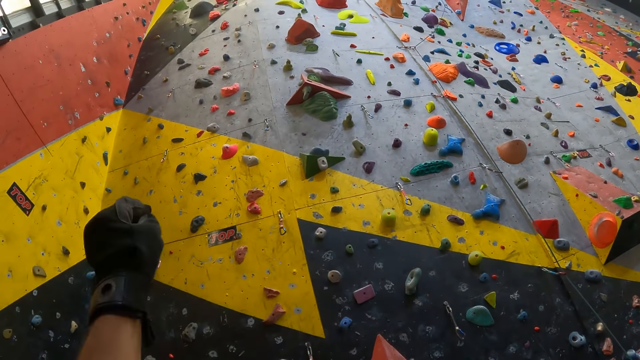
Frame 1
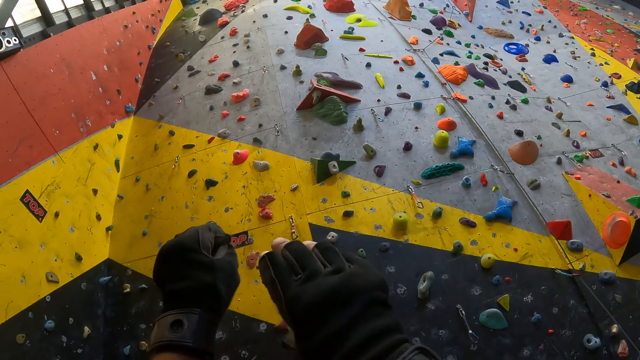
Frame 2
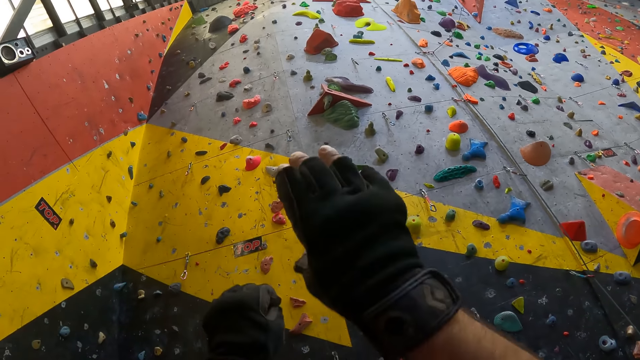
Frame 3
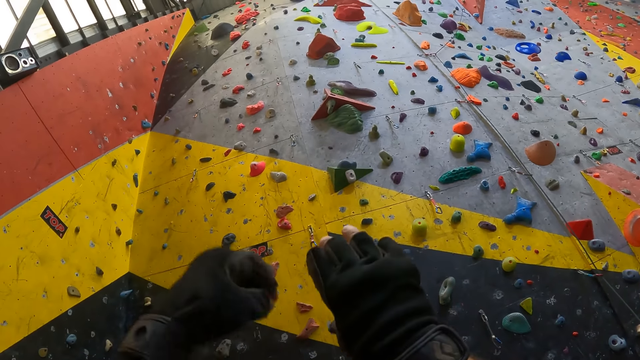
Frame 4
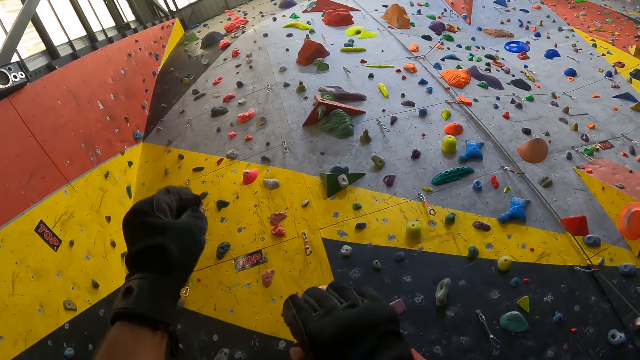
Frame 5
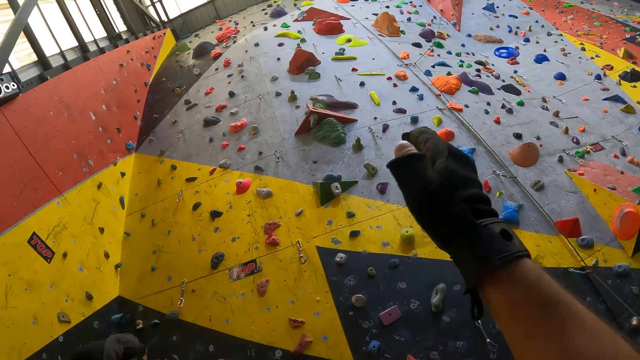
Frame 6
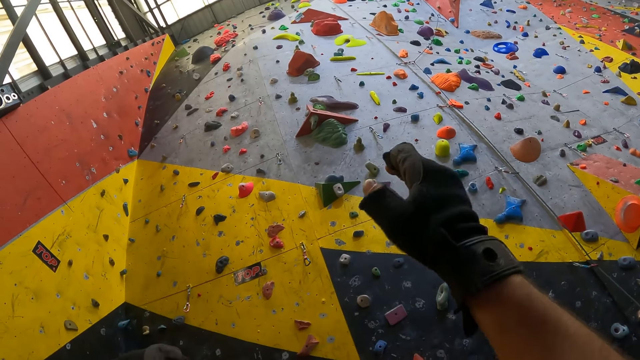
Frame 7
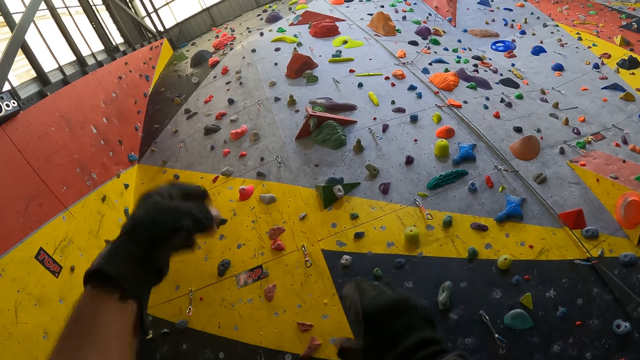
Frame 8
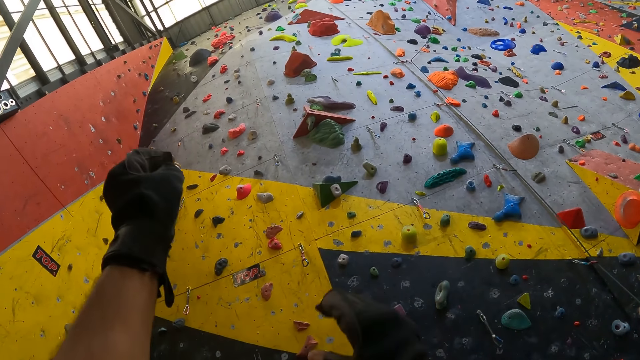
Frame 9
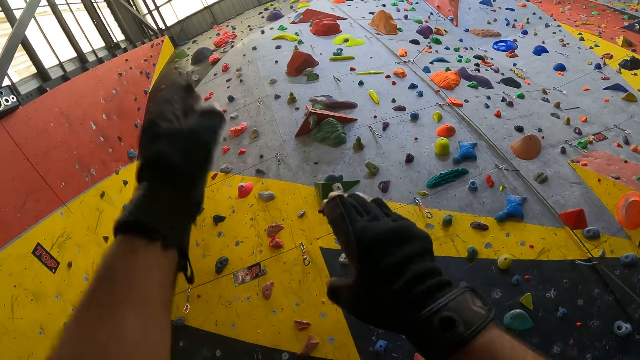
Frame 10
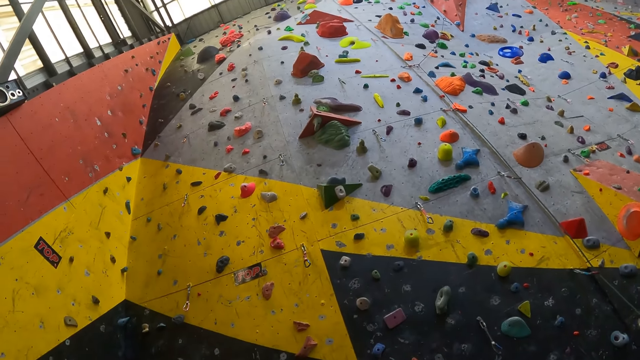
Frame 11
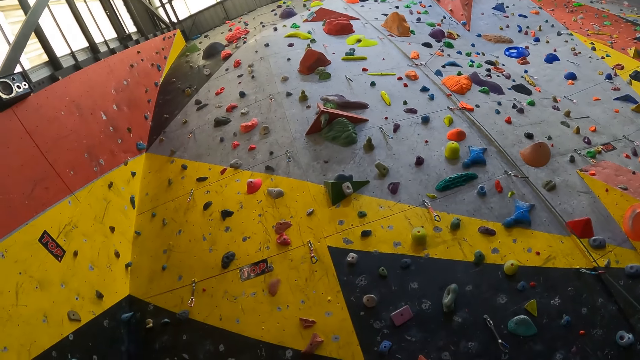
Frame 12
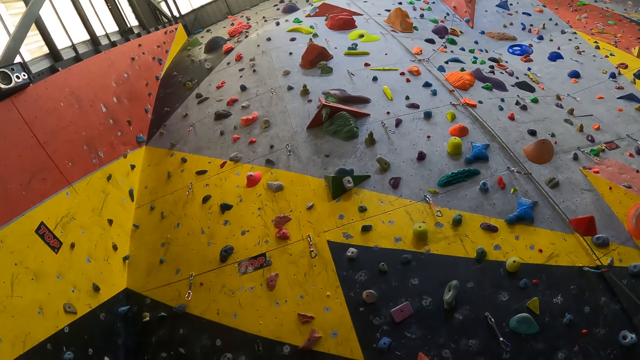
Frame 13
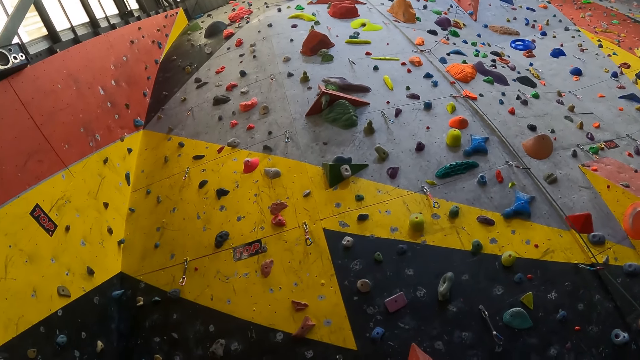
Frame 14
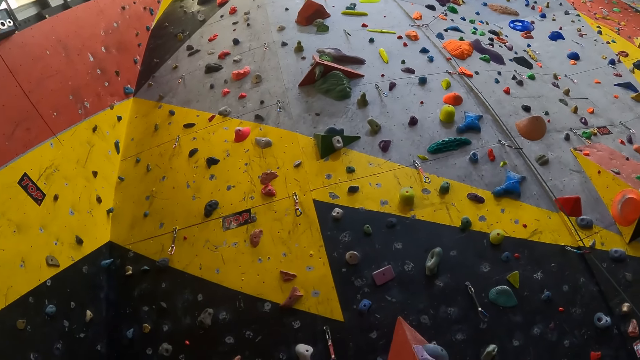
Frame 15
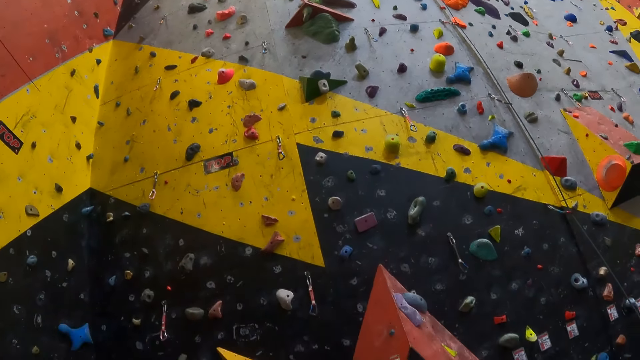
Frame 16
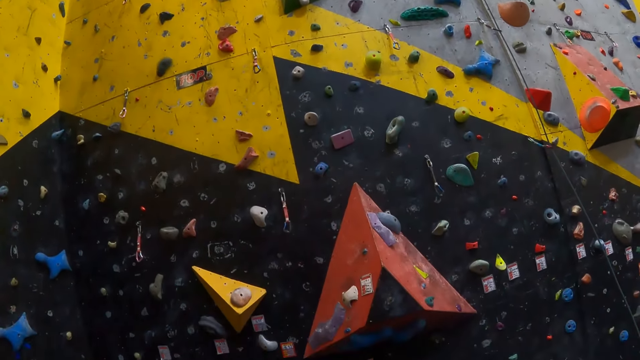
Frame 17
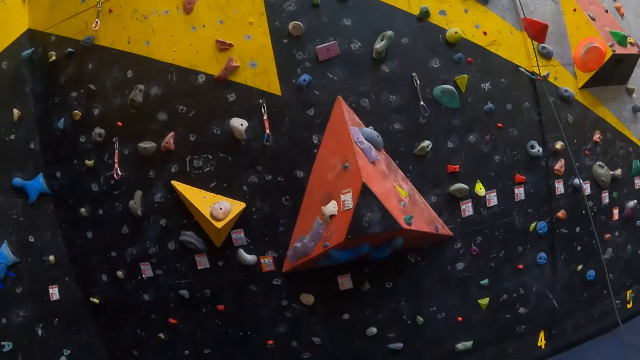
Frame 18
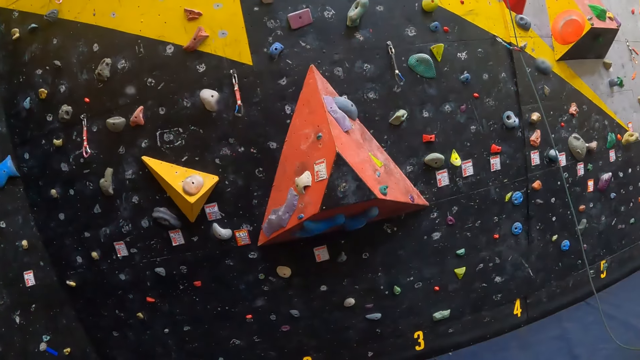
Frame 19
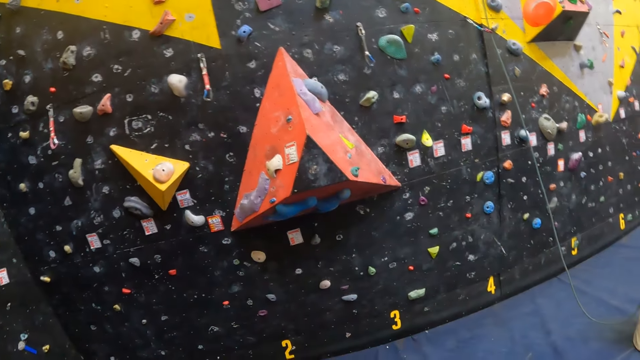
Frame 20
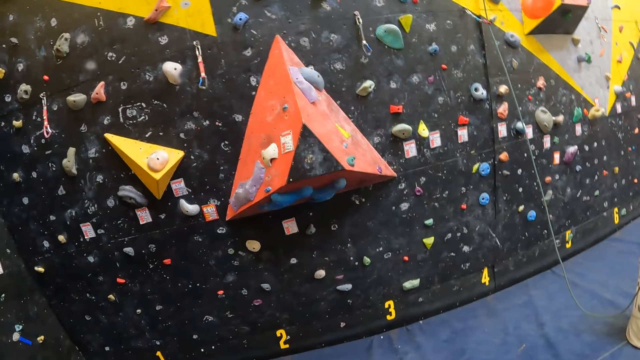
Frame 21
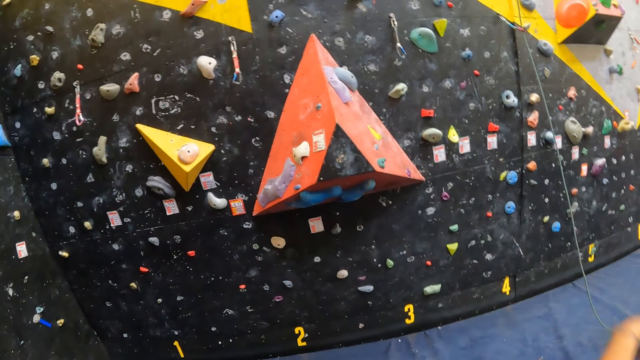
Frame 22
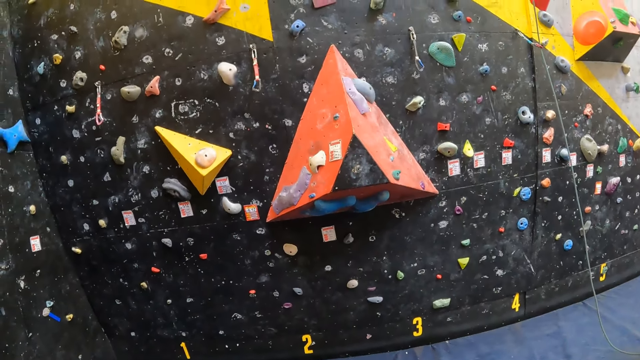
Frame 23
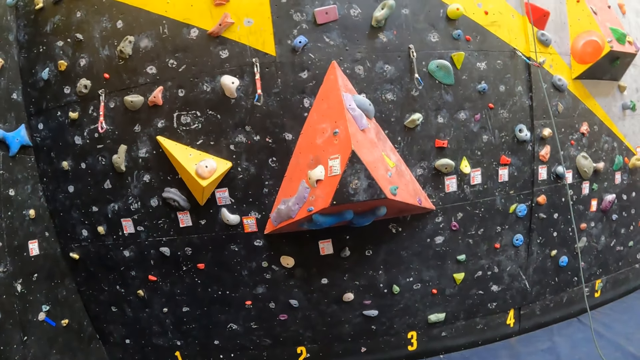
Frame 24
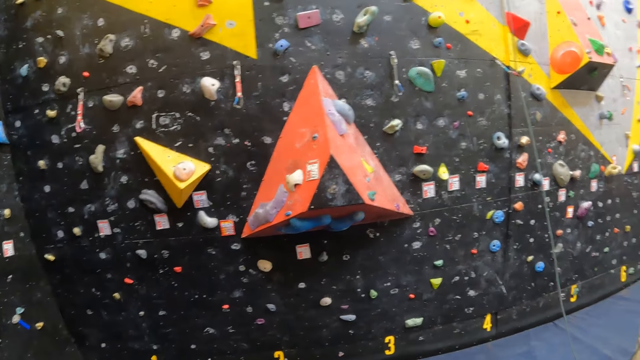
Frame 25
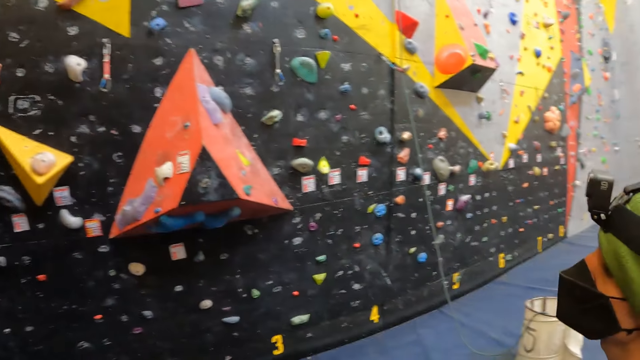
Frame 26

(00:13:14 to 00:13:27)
The camera wearer gestures both hands. He lowers his hands. He looks at the bouldering board. A man moves a hand.

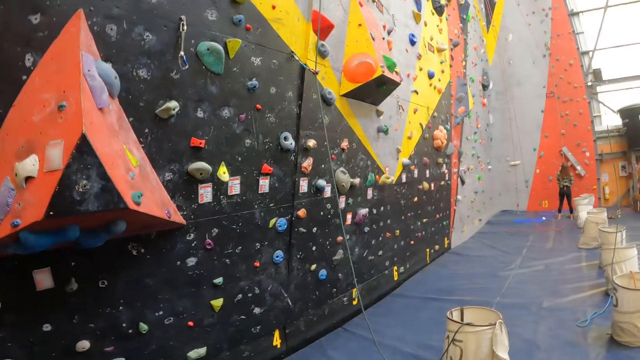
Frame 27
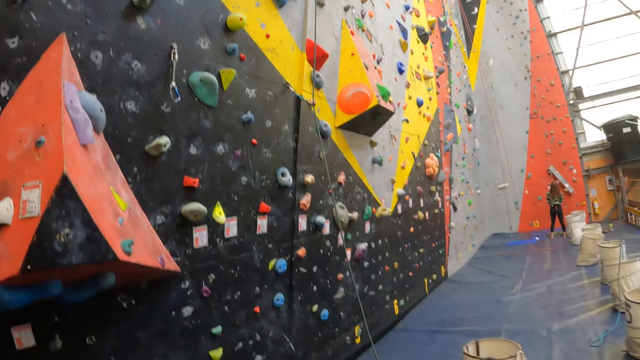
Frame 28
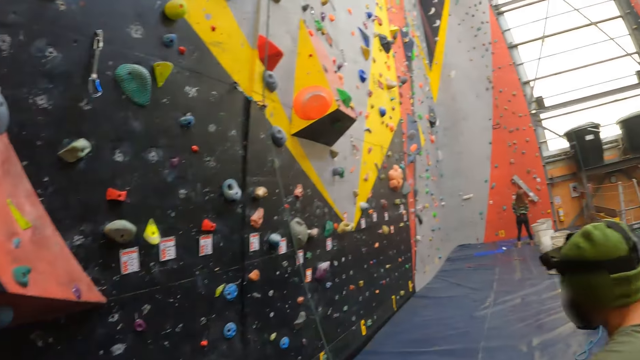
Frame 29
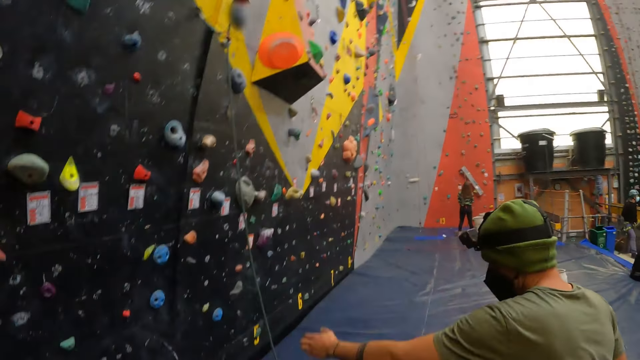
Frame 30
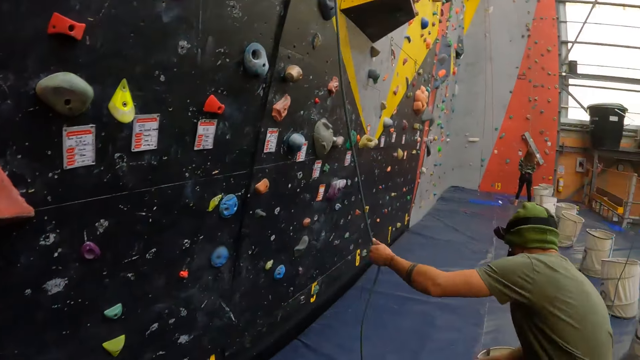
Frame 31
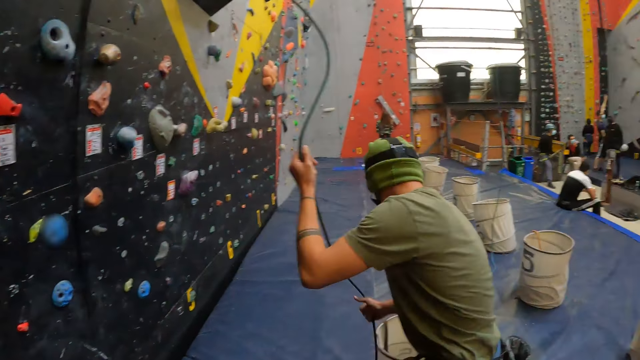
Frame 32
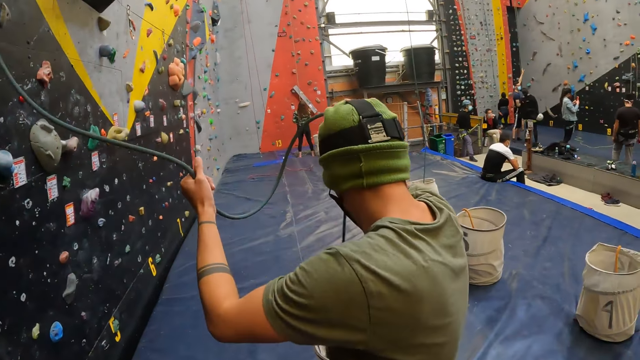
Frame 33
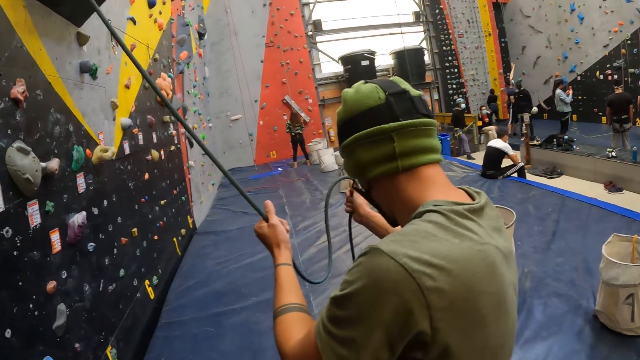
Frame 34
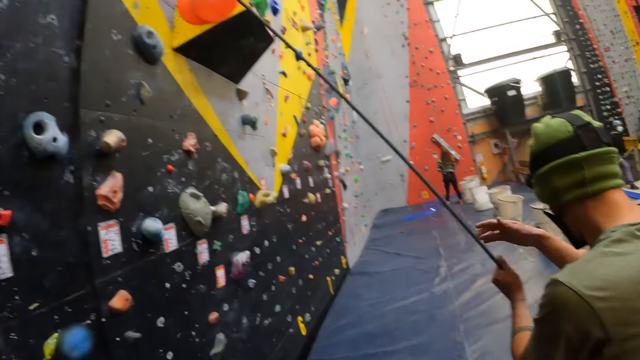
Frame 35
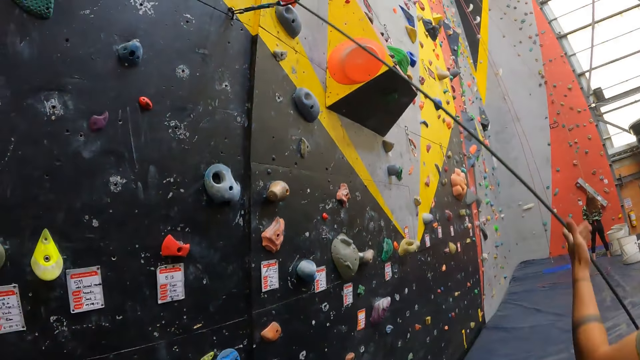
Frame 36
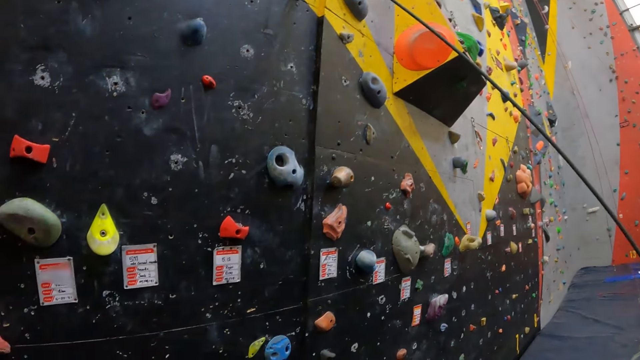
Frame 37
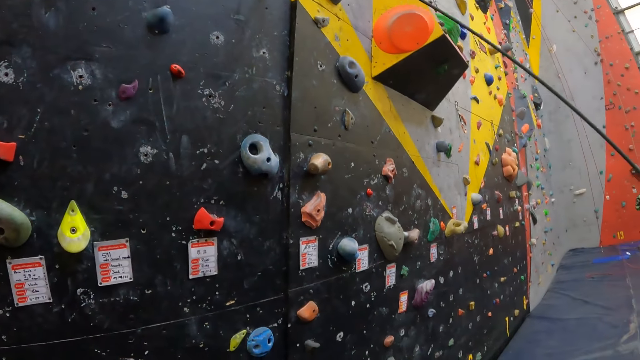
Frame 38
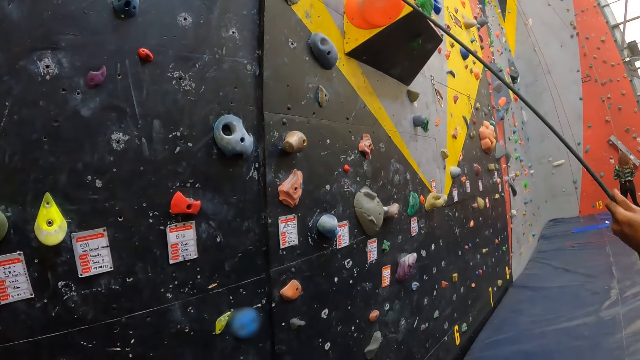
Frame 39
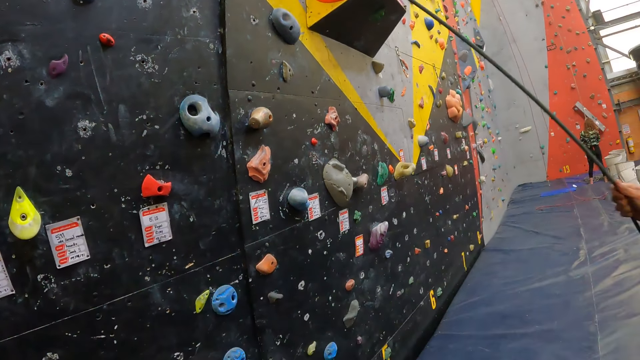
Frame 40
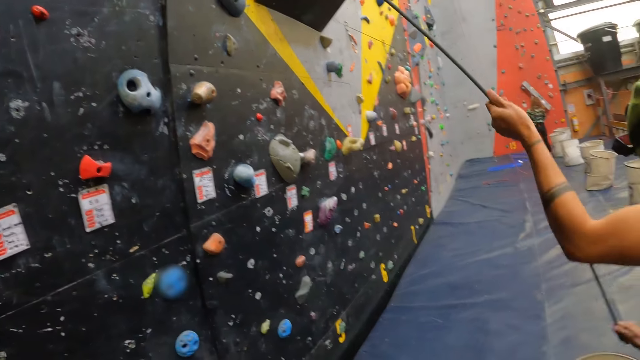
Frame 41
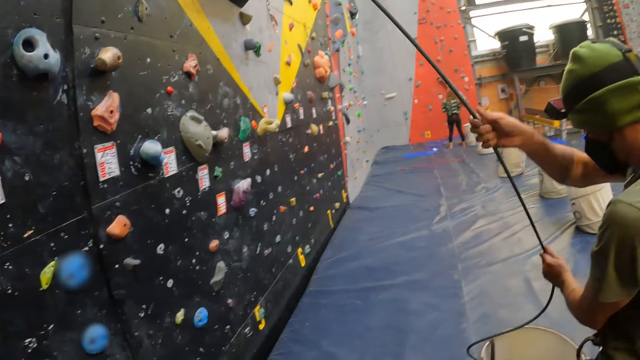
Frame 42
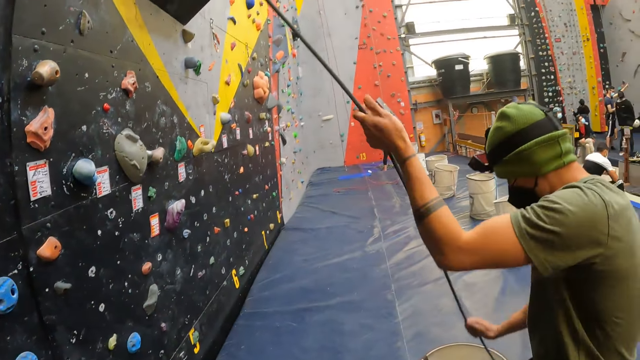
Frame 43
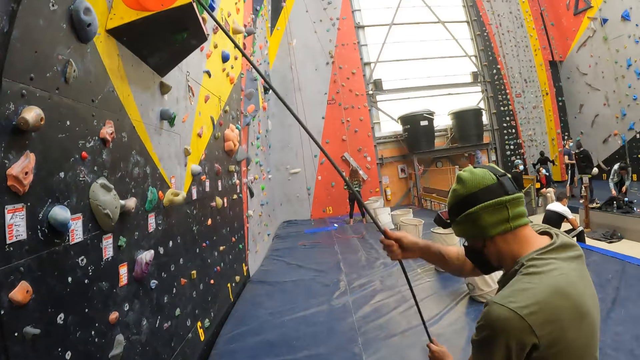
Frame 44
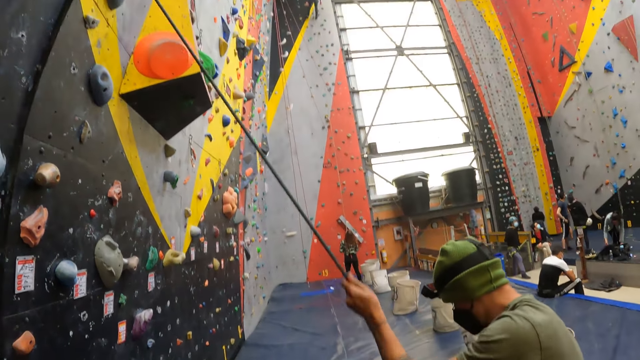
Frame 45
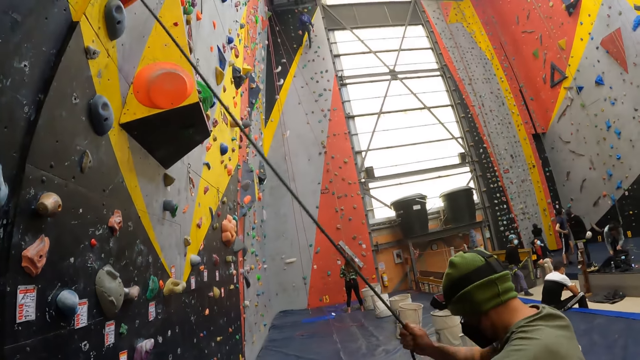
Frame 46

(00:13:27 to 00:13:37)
The camera wearer looks around the room. They walk near a climbing wall. A man walks toward the bouldering board. The man pulls a rope with both hands. The man holds the rope with his hands. The man pulls his hand off the rope. The man pulls the rope with both hands.
